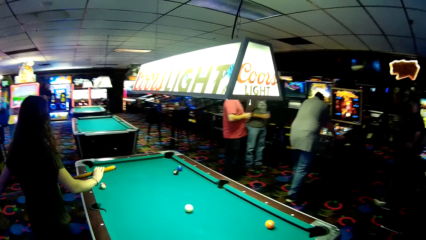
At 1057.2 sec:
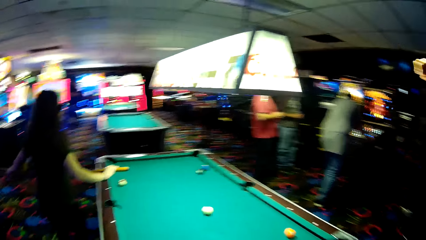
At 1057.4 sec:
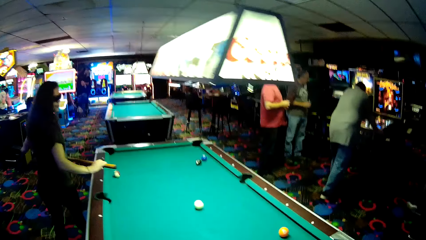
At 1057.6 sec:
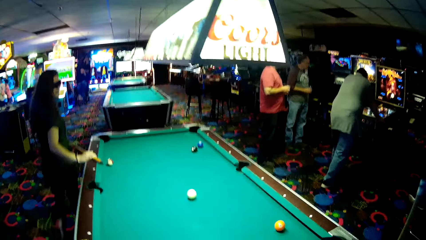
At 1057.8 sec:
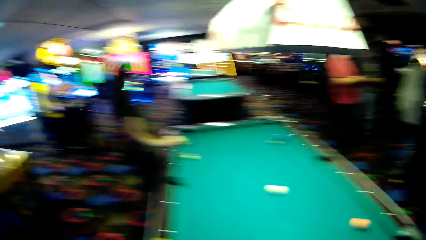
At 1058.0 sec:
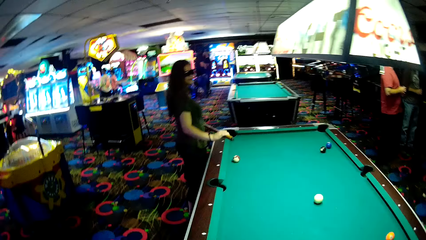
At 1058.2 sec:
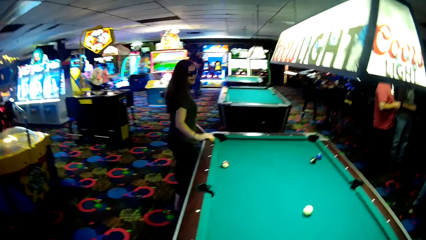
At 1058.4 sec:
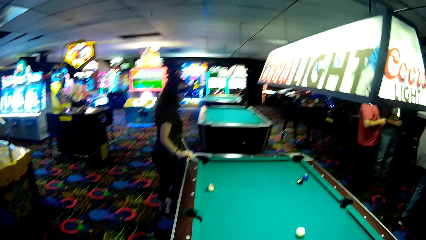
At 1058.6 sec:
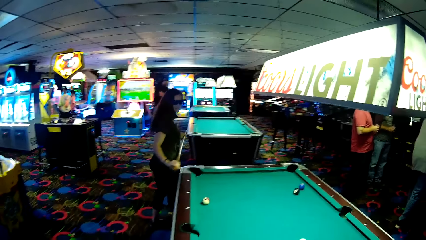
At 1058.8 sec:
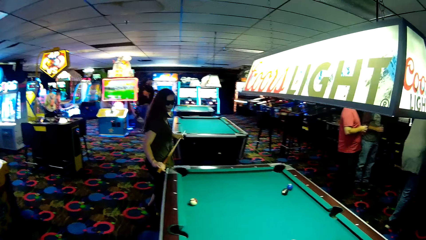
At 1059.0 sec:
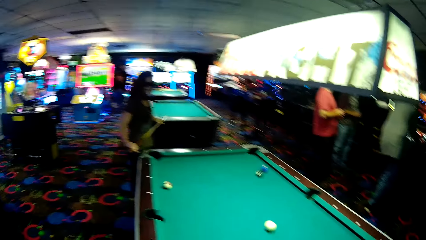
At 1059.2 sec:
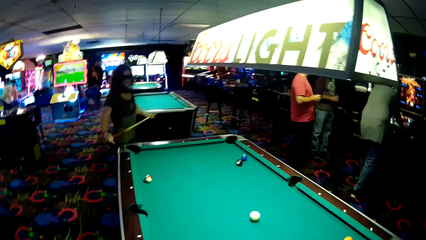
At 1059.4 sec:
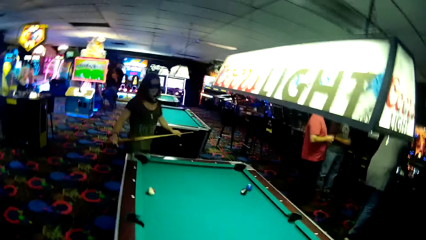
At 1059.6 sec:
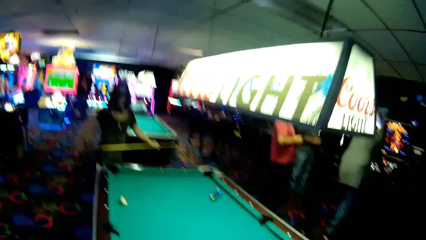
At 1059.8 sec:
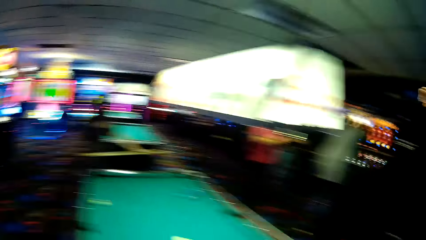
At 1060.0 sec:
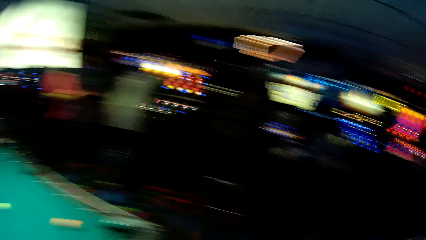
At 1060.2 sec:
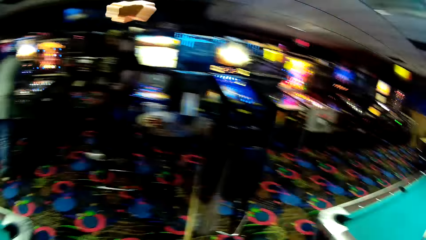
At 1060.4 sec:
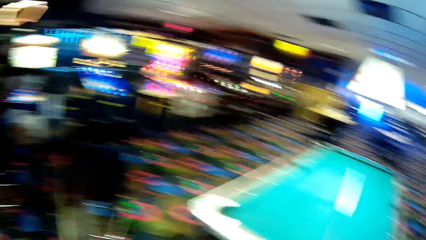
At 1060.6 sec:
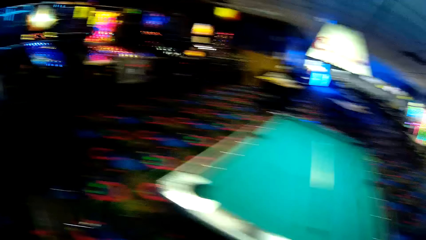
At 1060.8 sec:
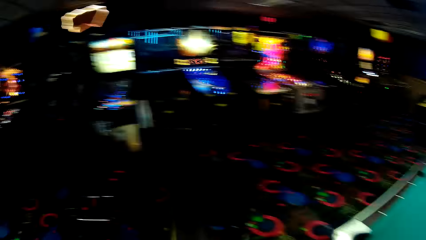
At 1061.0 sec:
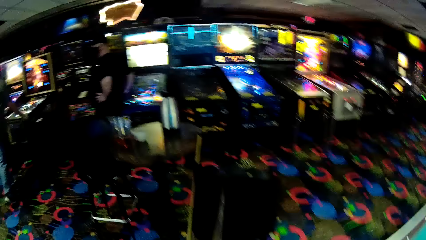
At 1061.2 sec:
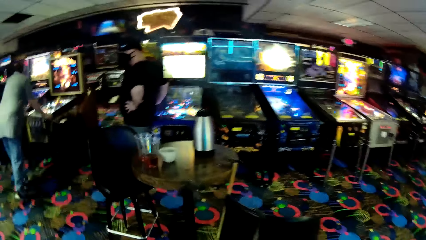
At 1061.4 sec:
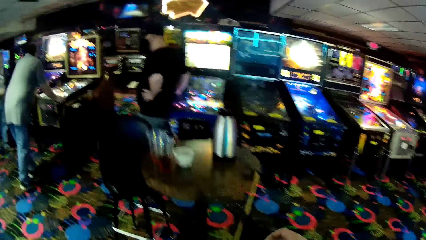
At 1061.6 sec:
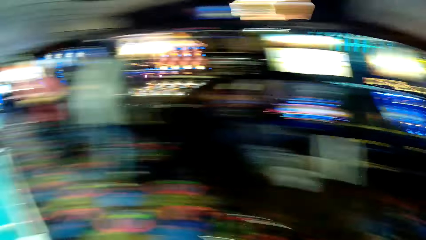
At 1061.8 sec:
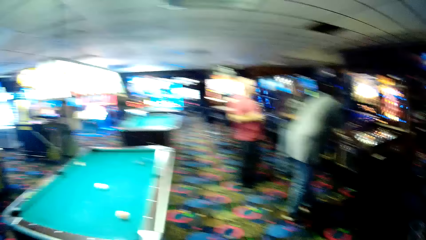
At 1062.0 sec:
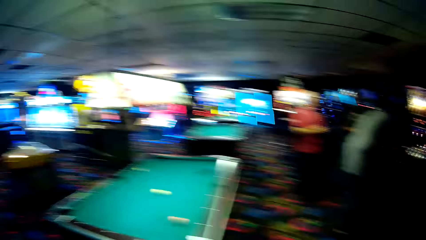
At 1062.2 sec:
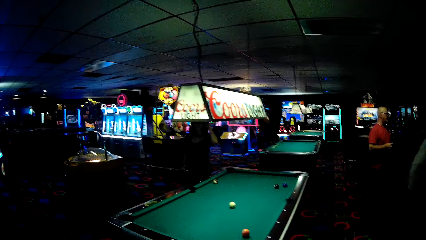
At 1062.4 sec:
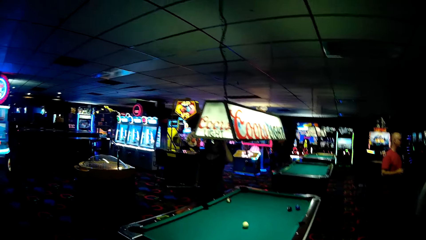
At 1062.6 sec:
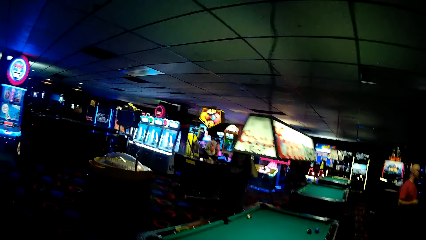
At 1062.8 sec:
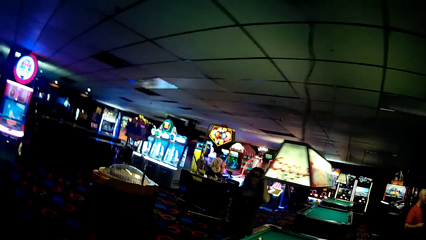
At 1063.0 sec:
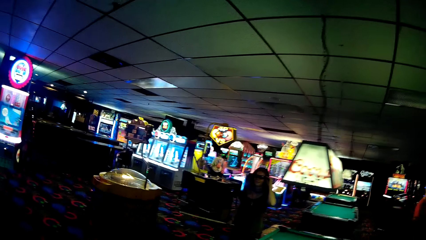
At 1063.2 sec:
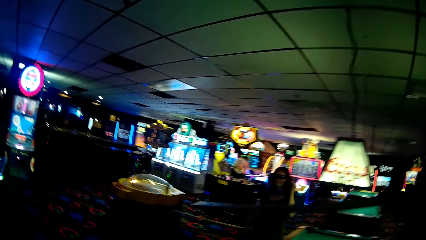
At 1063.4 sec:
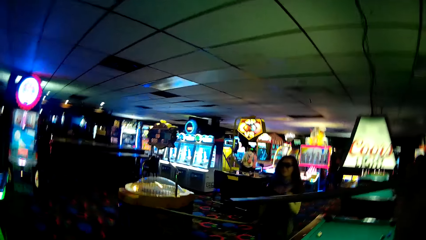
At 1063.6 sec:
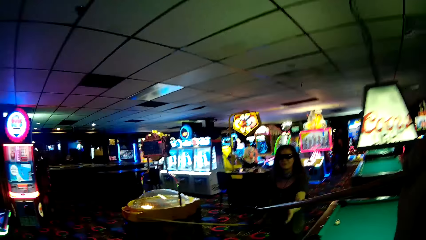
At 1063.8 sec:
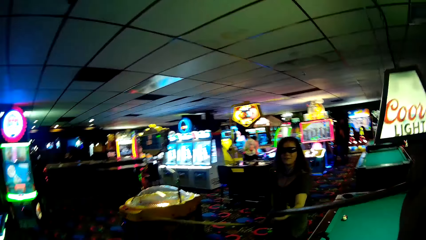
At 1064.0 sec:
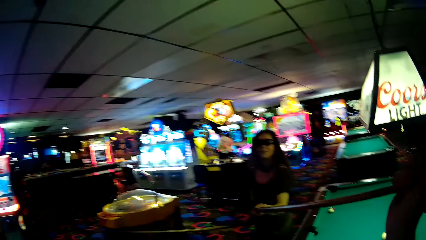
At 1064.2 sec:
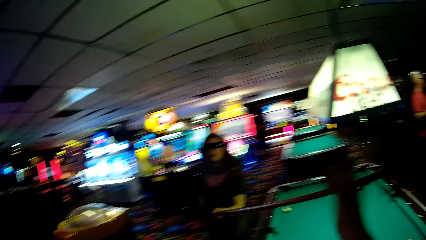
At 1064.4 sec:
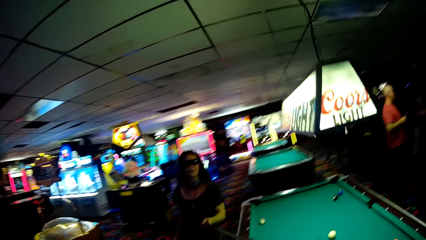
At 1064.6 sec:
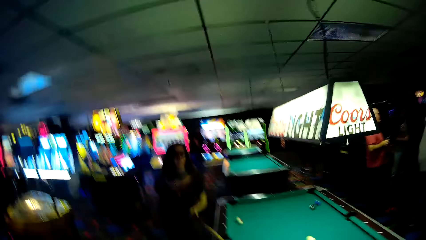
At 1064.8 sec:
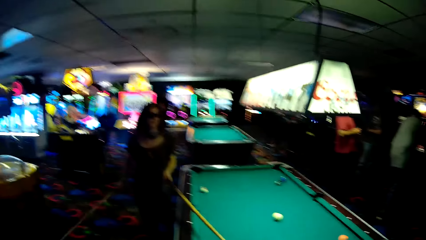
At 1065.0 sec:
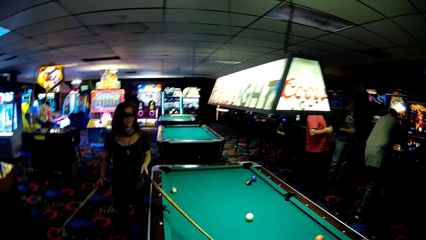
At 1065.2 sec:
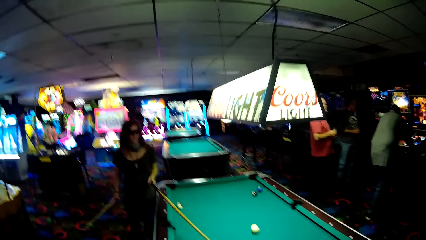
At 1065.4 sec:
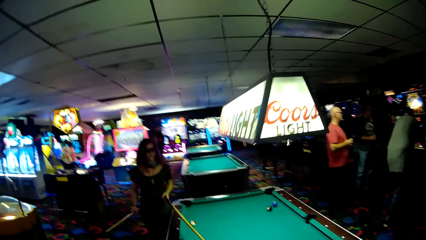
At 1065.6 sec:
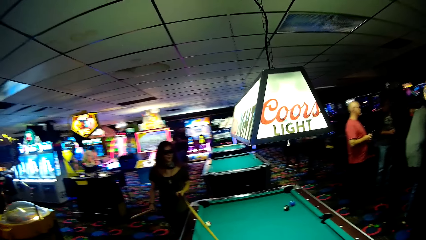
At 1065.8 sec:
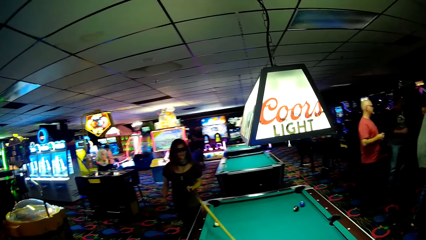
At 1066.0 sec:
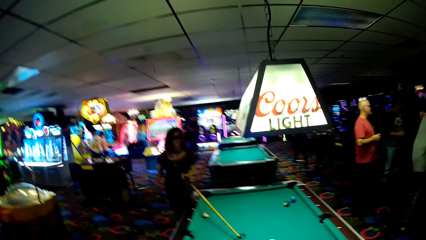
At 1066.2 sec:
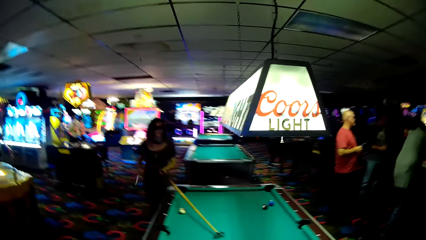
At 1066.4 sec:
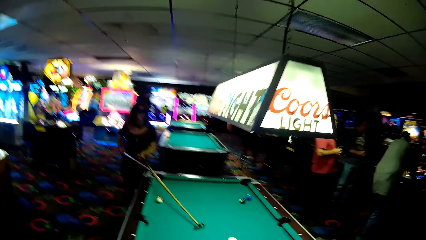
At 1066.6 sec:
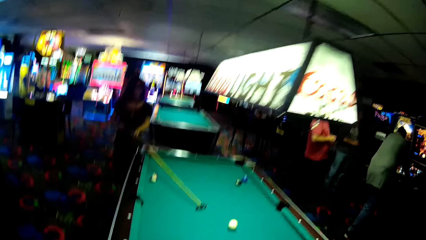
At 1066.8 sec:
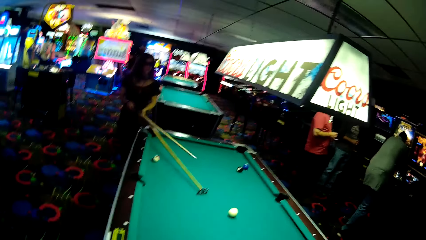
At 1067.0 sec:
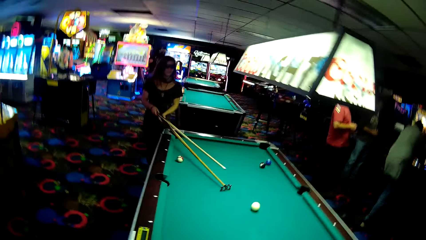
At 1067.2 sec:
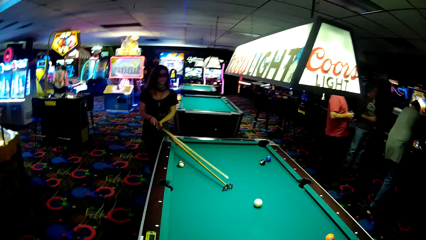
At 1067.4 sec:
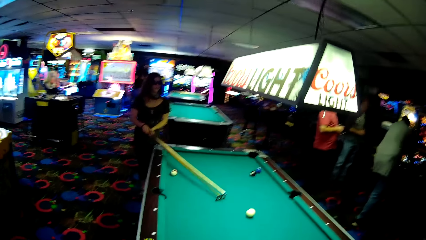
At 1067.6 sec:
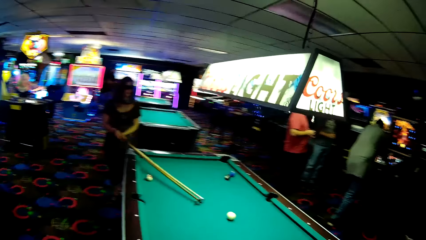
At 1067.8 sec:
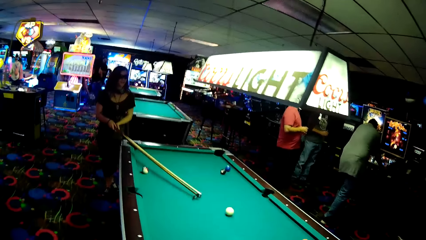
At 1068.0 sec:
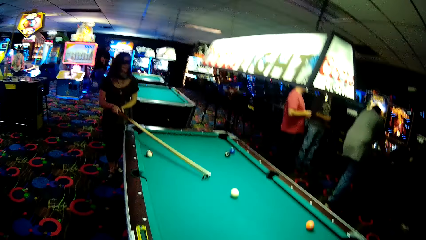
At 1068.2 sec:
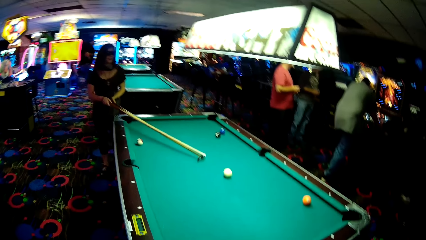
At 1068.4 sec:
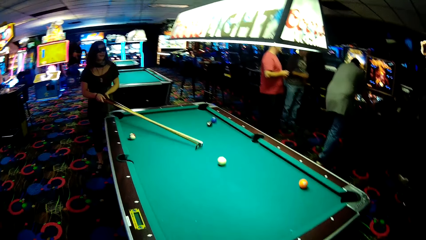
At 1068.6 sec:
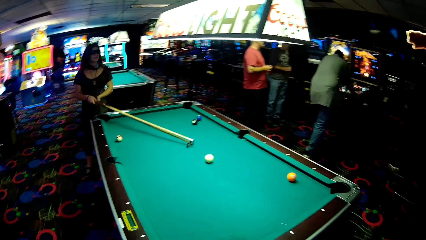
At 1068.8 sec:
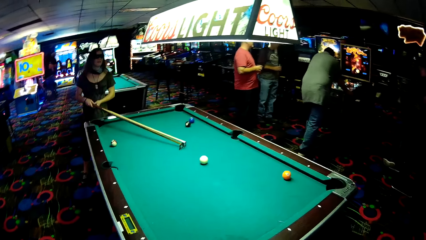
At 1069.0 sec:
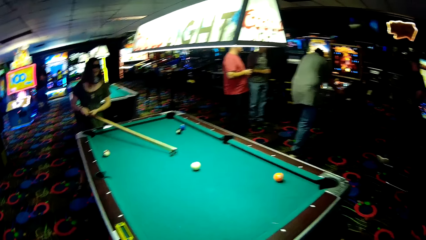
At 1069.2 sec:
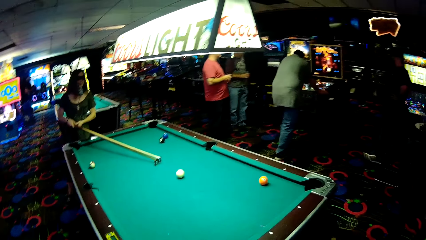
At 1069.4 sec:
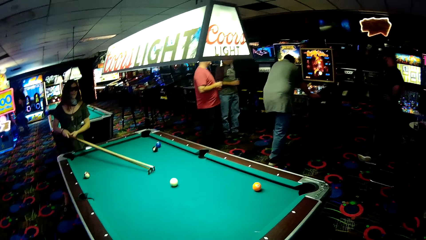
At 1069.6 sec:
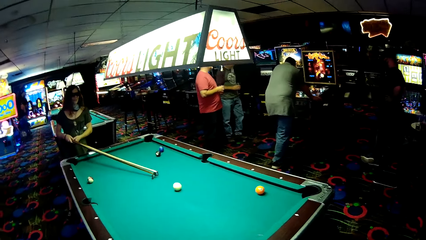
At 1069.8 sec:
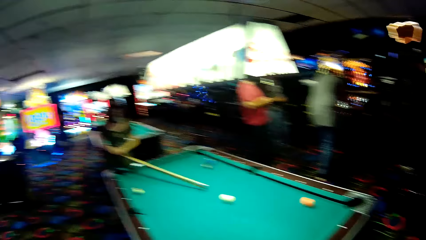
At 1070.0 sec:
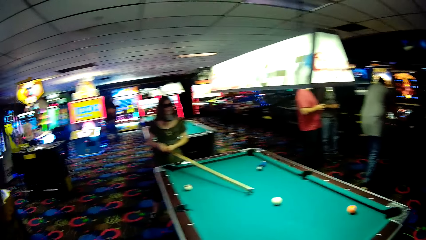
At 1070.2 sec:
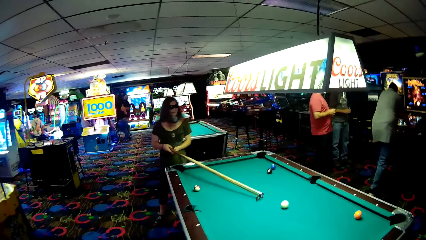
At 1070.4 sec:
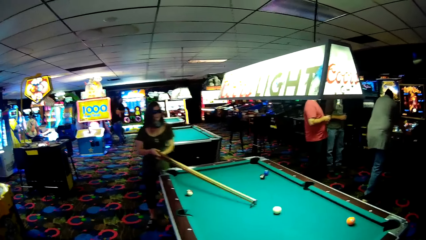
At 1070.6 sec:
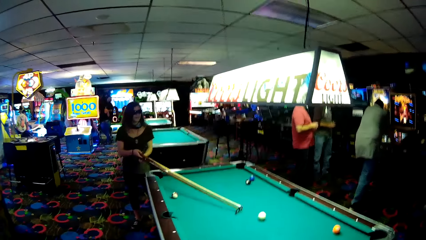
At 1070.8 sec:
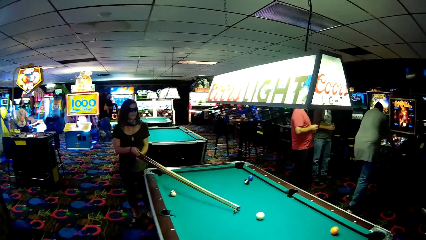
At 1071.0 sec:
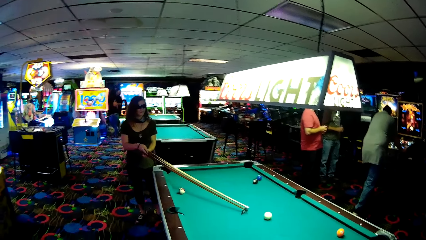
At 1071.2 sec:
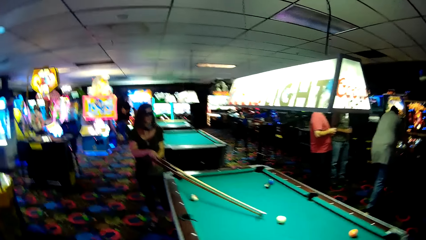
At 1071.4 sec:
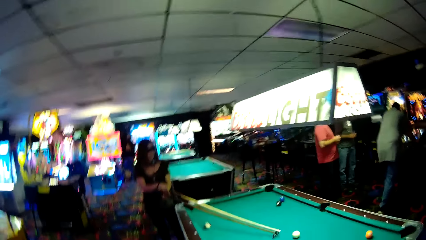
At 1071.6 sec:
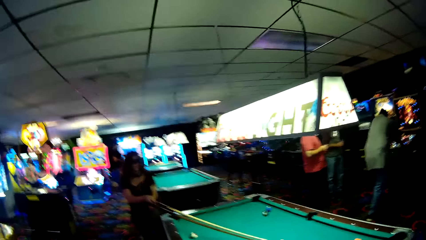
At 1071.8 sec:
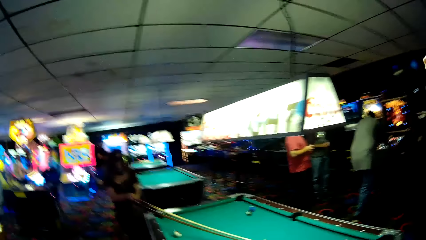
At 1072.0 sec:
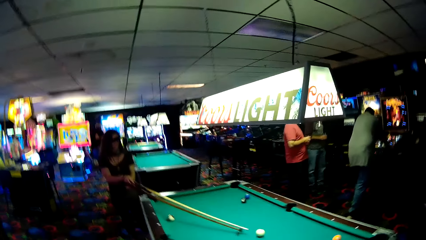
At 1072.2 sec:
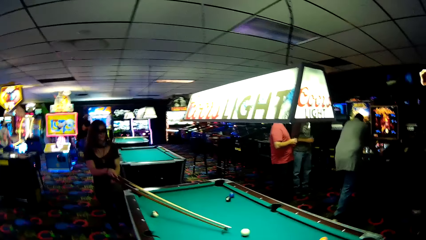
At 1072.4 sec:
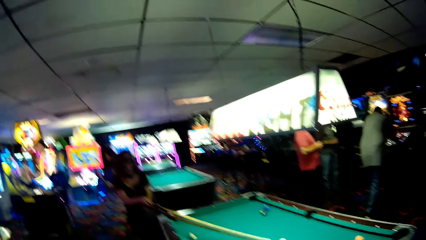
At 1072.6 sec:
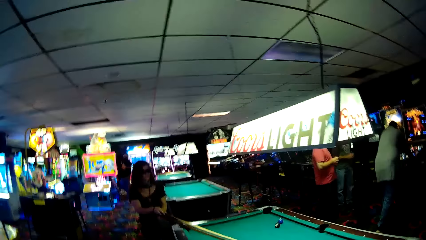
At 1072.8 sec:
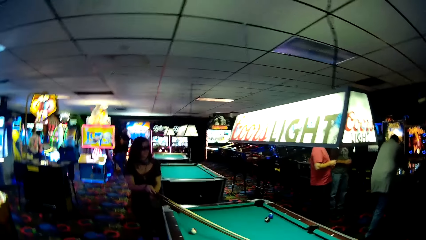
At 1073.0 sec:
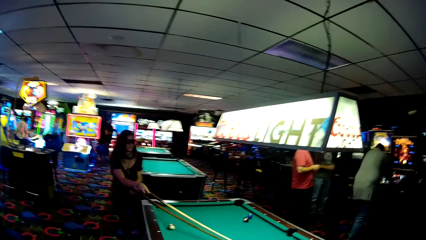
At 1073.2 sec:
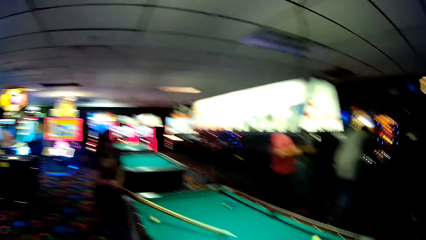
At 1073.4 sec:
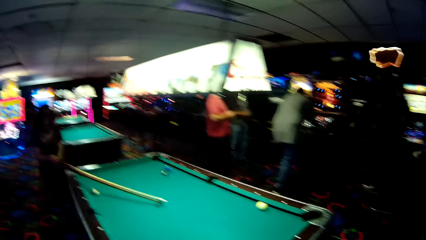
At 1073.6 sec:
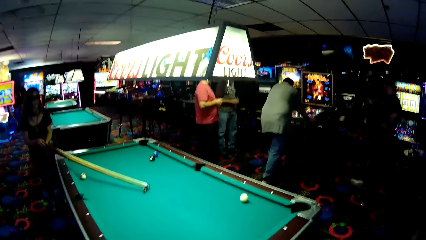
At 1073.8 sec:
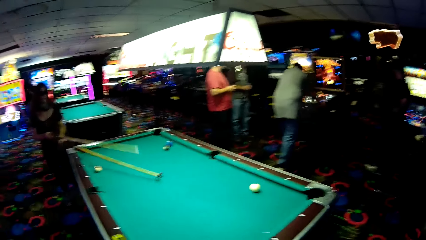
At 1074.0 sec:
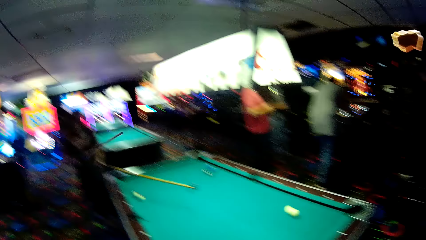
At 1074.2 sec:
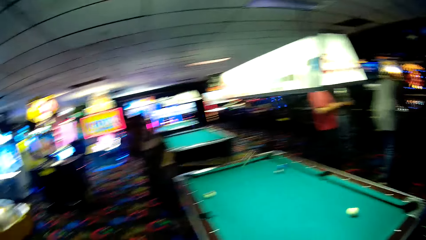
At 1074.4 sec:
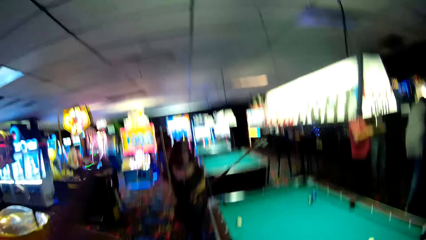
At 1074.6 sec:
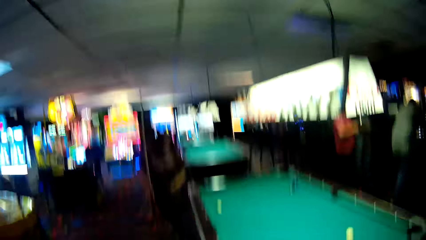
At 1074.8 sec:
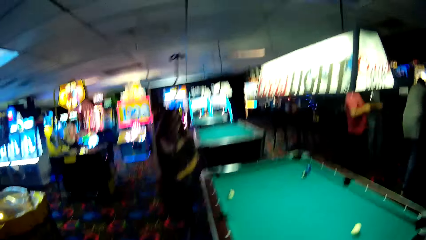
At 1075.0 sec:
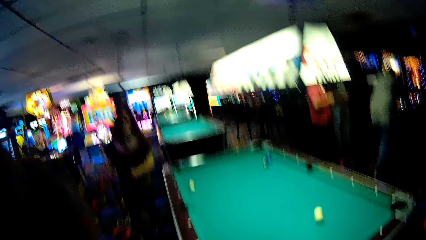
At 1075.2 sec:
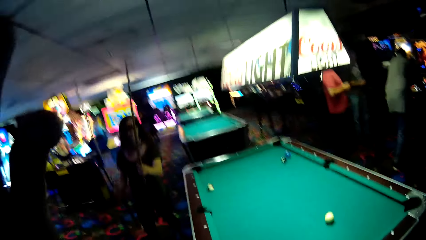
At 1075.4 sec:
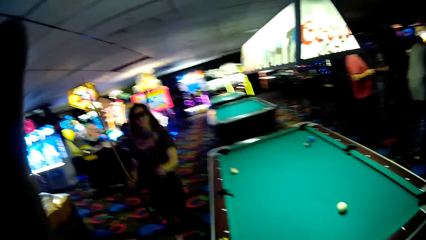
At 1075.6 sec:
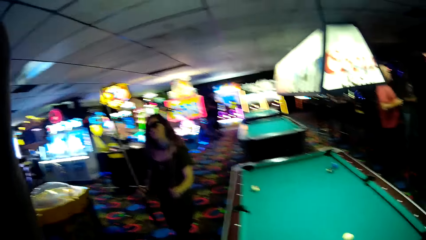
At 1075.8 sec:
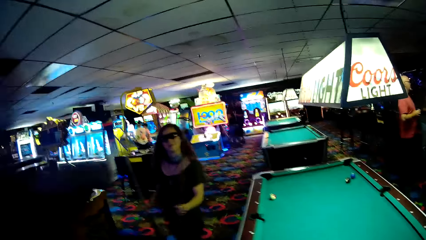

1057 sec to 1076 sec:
The camera wearer walks around the pool table. They give a pool cue to a woman. The woman holds the pool cues. The woman strikes a ball.
